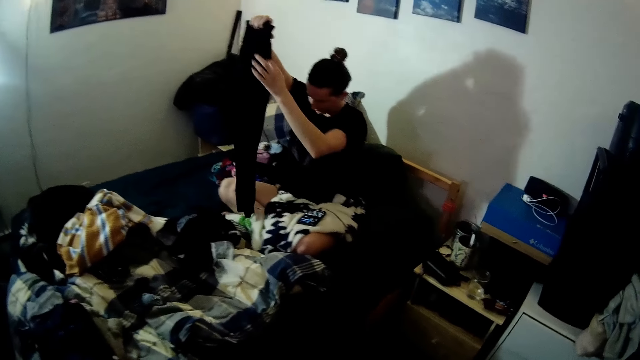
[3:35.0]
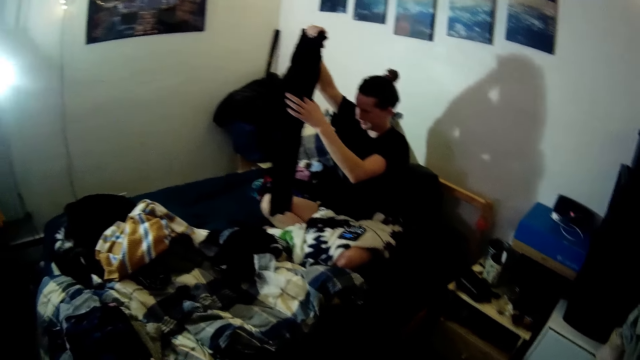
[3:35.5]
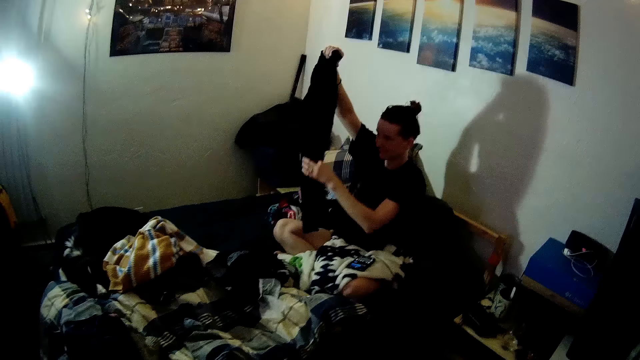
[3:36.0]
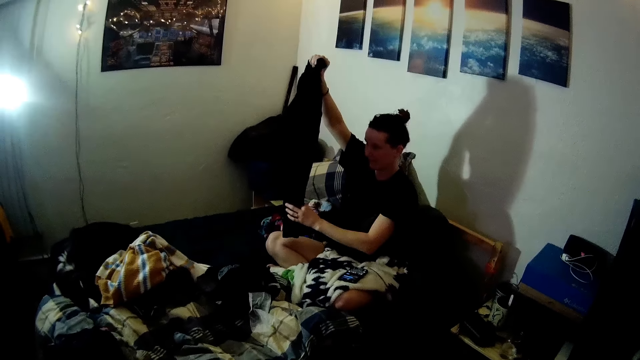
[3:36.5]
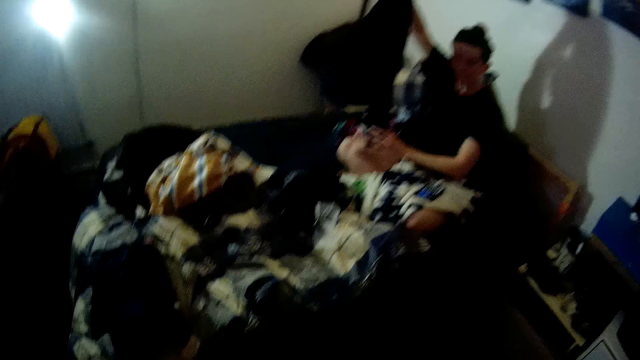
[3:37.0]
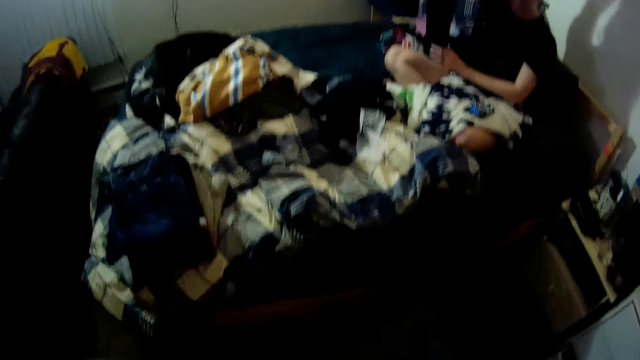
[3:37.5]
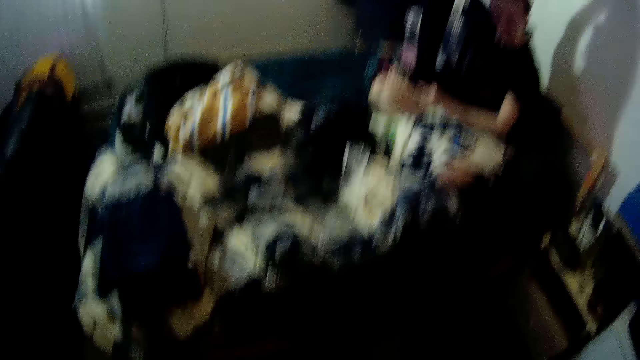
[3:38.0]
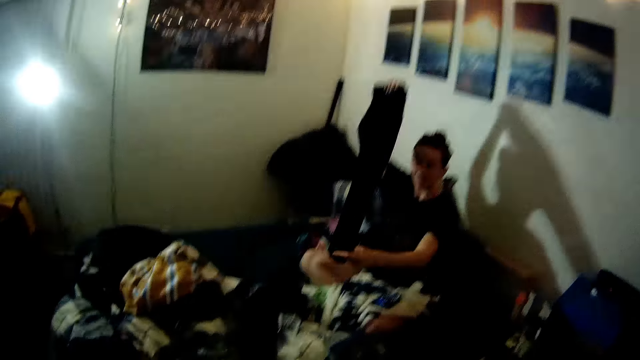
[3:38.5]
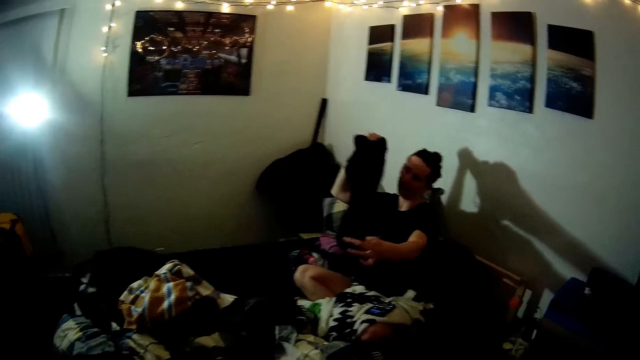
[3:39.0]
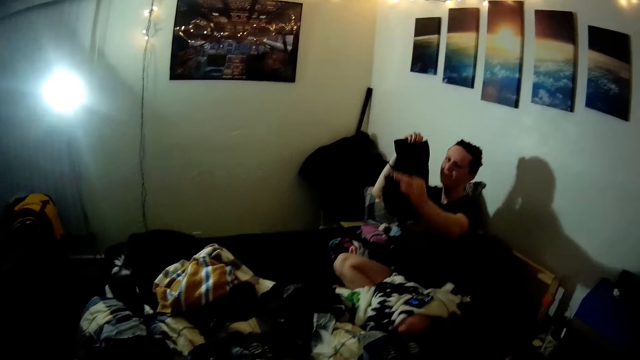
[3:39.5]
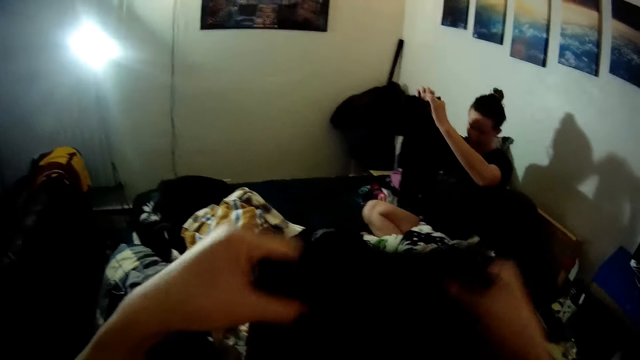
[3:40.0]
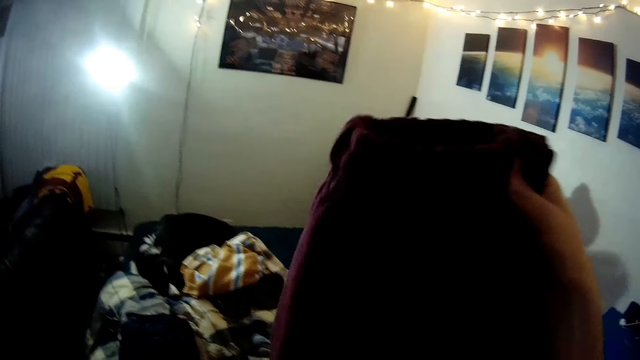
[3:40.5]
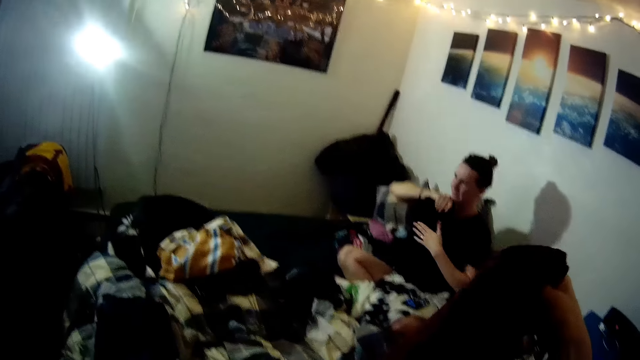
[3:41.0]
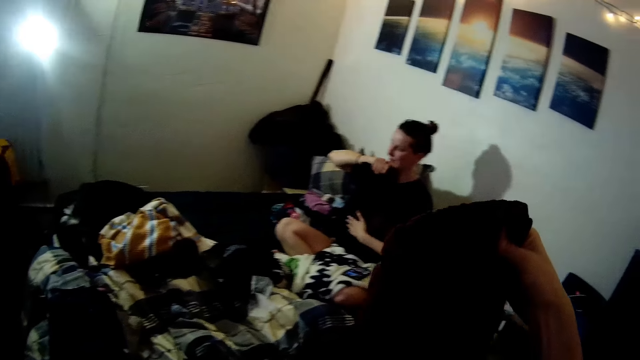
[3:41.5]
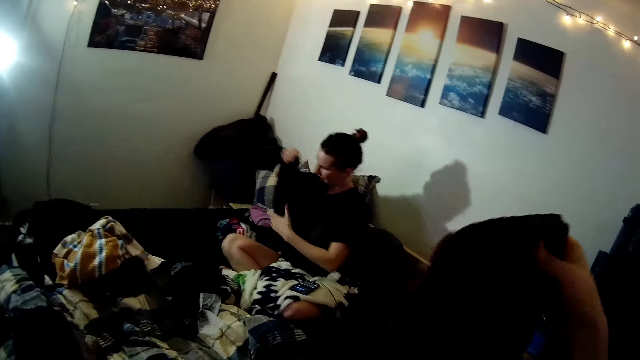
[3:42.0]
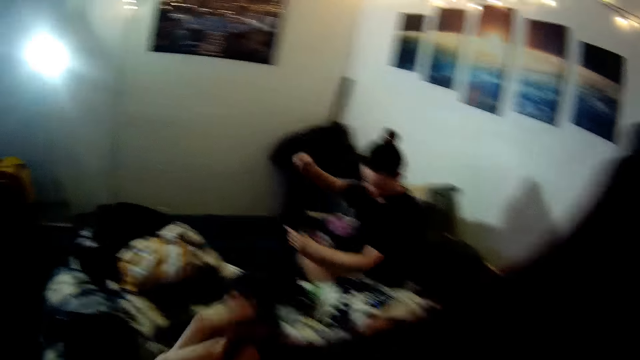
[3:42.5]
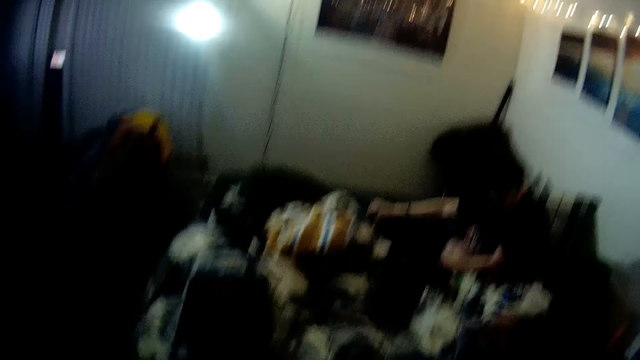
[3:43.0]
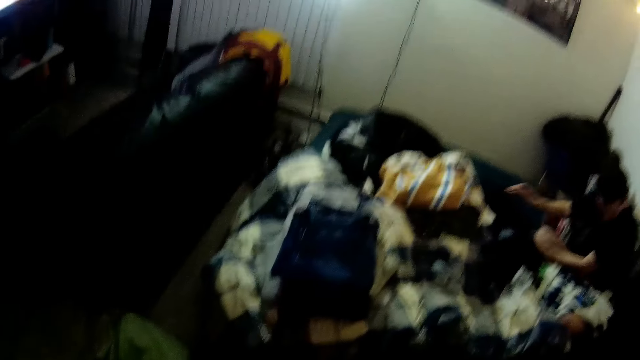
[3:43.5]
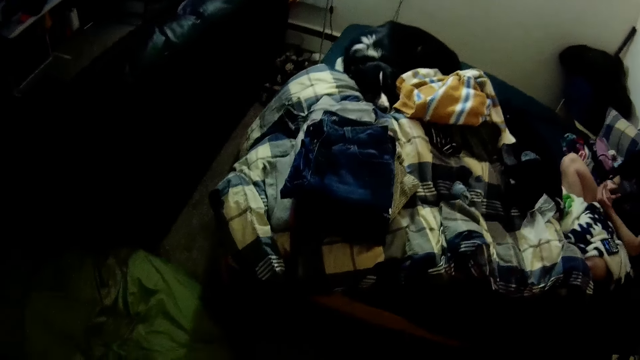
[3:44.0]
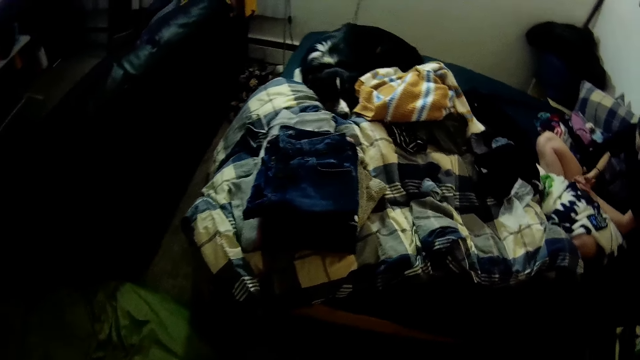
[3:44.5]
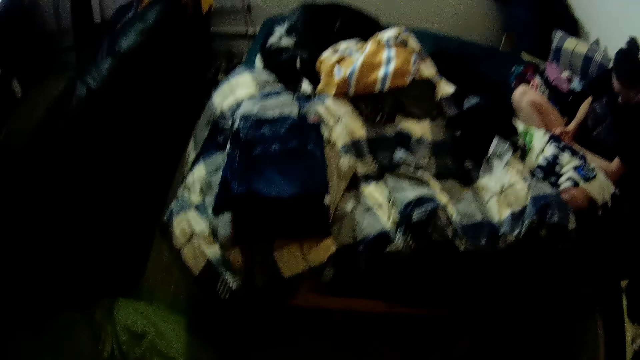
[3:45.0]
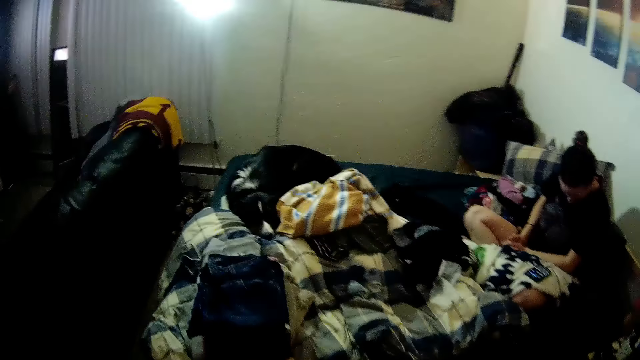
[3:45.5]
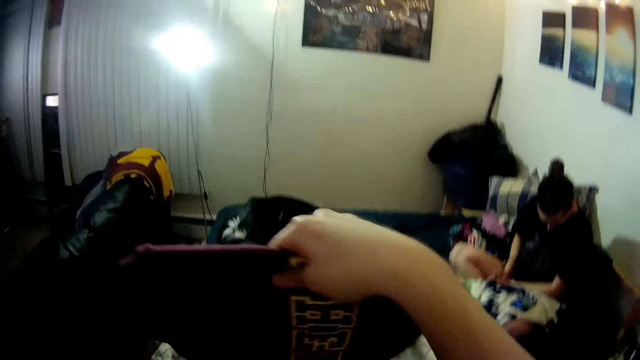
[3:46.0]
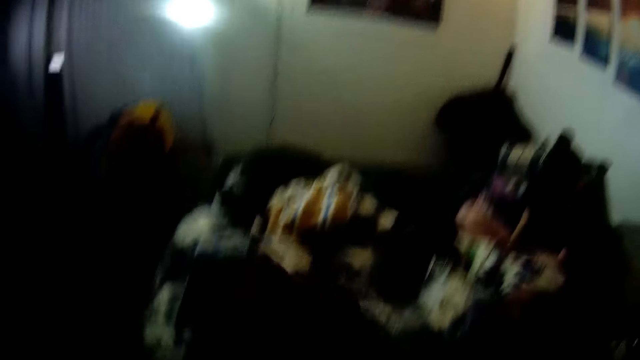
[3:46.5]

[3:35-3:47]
The camera wearer folds the cloth. A woman puts the cloth on the bed. The camera wearer folds the cloth.

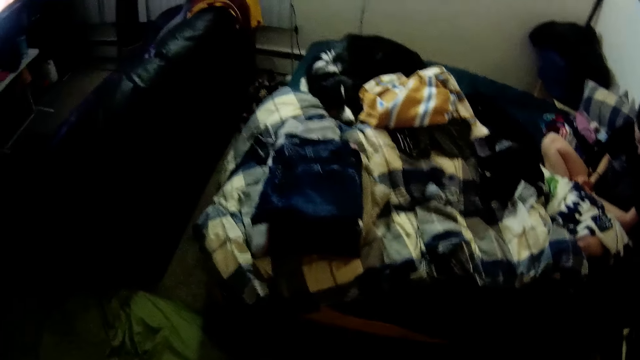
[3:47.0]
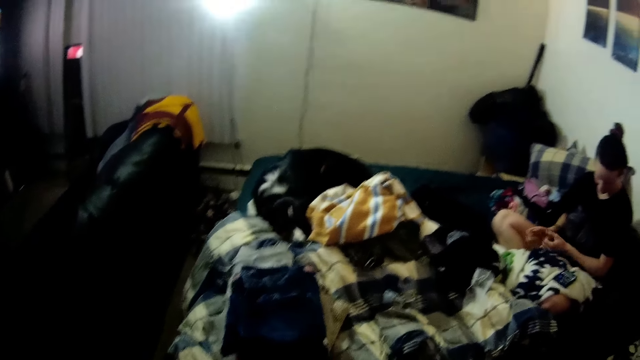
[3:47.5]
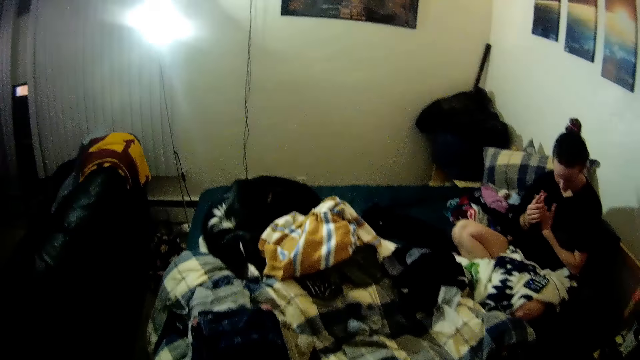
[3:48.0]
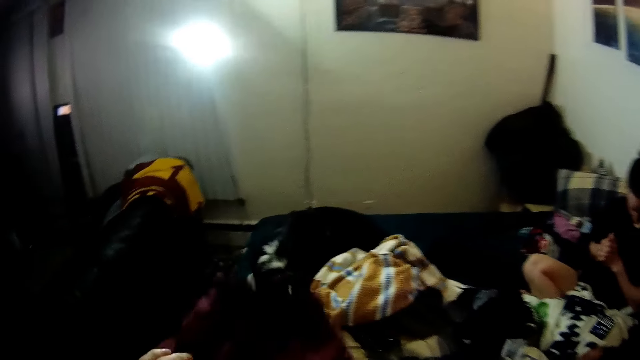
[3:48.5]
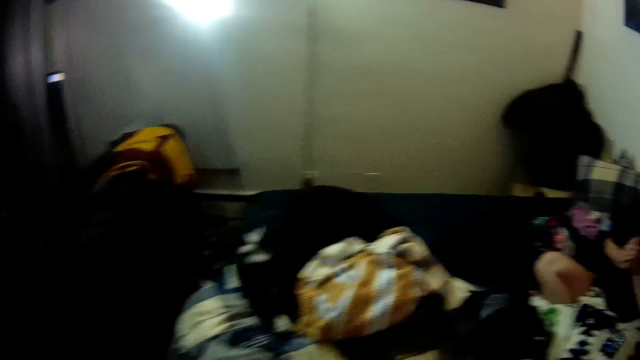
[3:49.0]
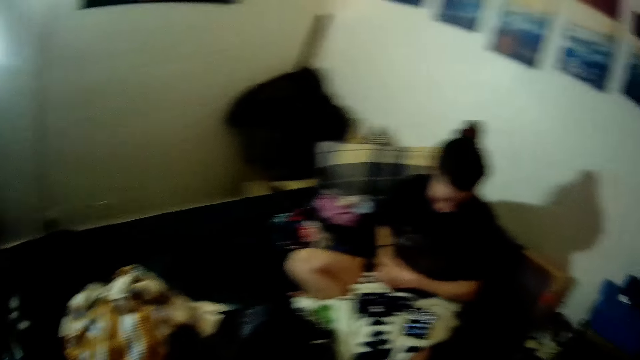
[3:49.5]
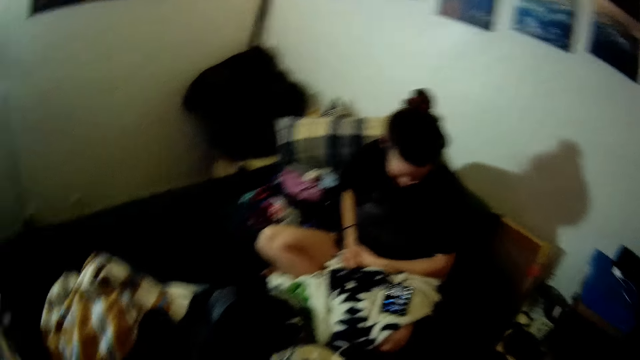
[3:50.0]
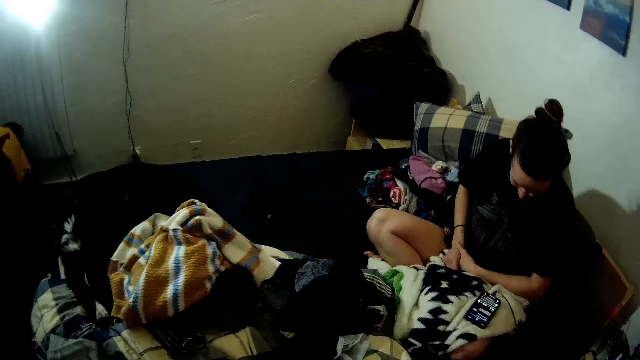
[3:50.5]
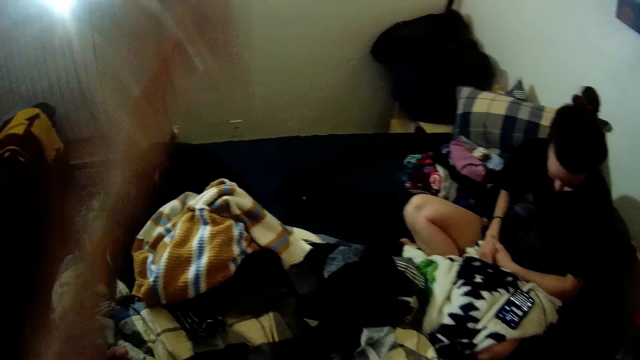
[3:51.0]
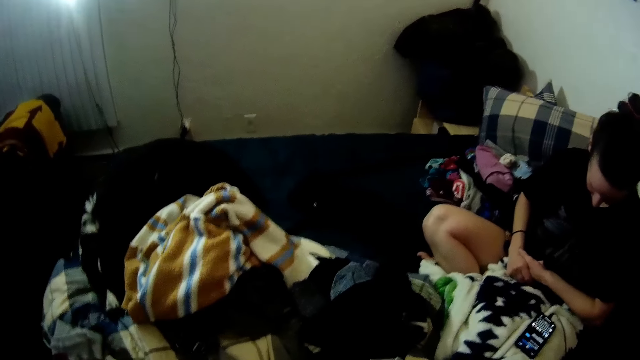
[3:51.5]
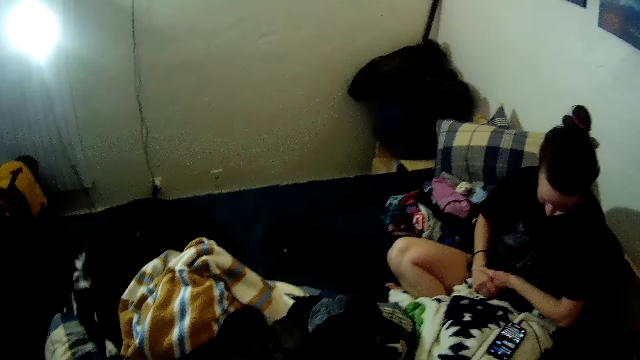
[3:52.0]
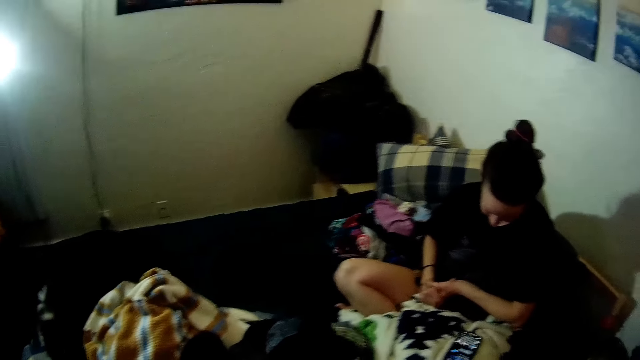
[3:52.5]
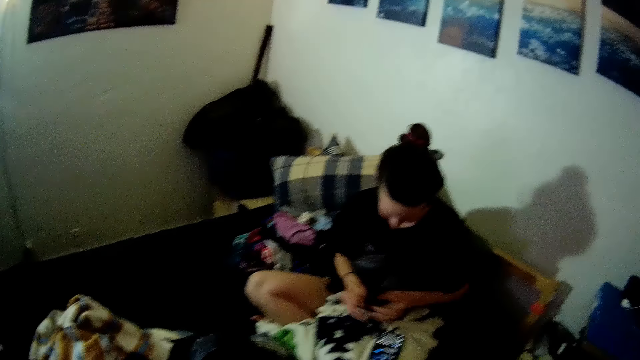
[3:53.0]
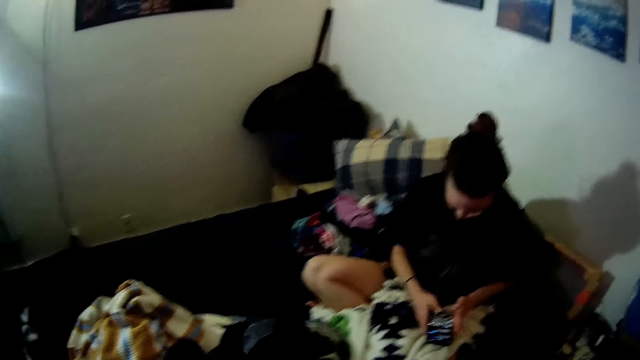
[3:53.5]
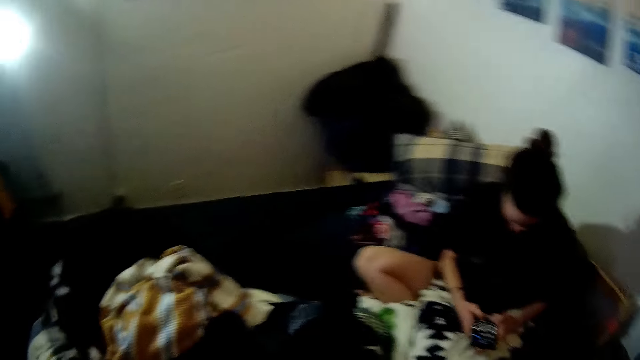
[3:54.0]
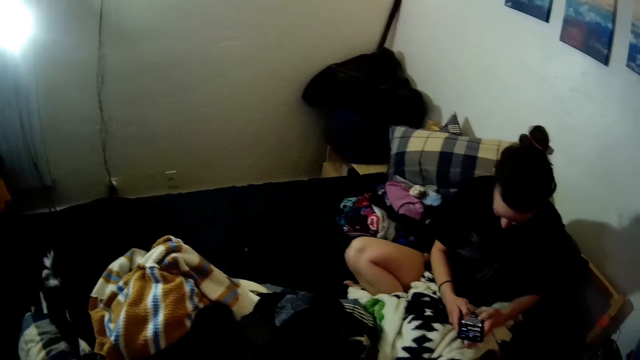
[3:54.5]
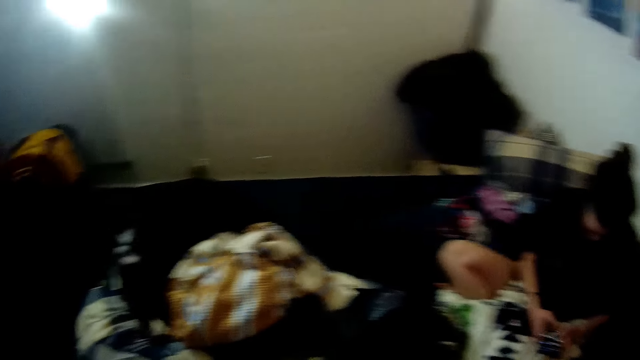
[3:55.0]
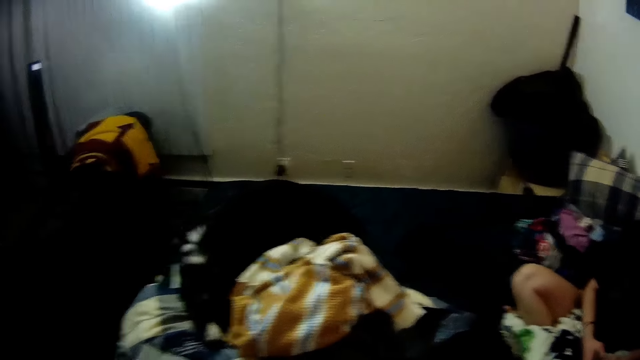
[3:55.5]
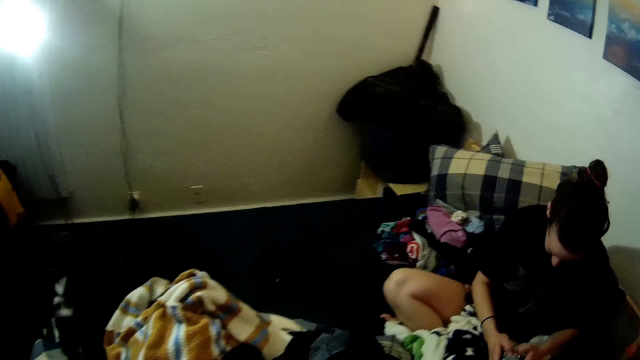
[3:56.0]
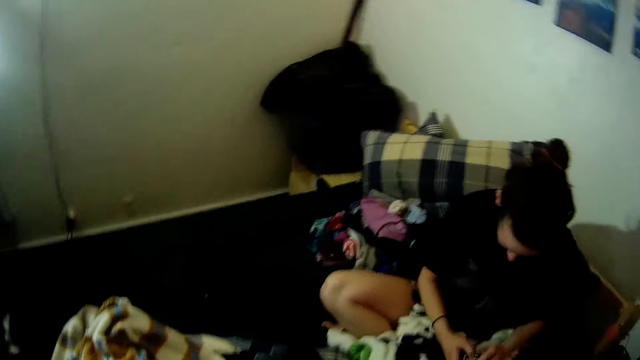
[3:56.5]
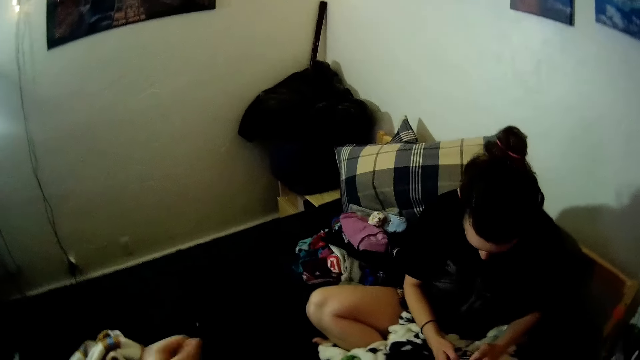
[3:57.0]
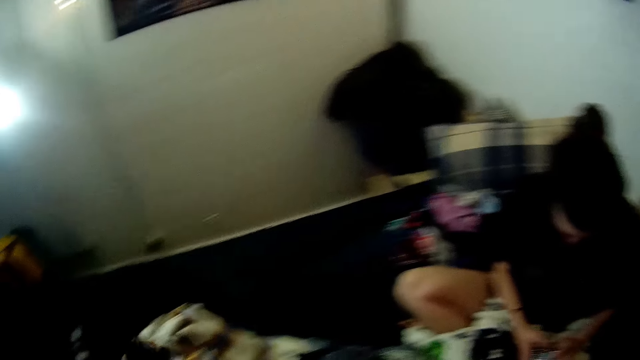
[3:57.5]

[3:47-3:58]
The camera wearer puts the cloth aside. A lady looks at her phone and operates the phone.
